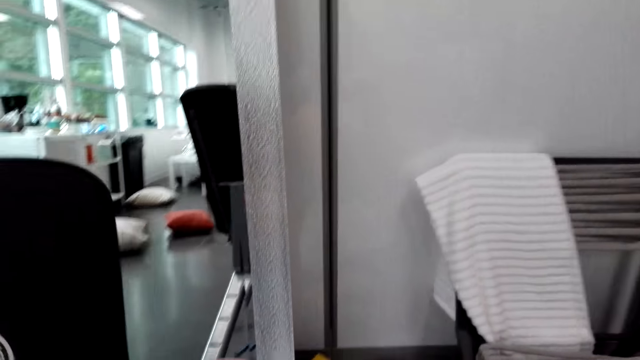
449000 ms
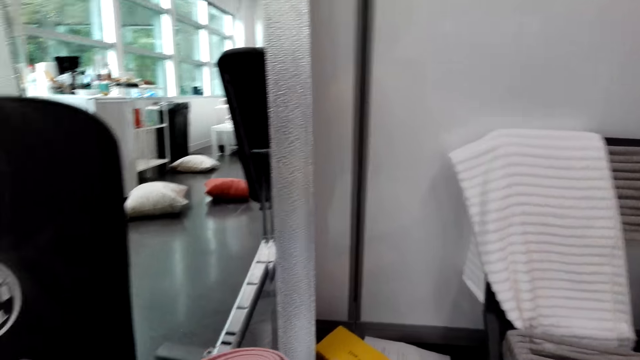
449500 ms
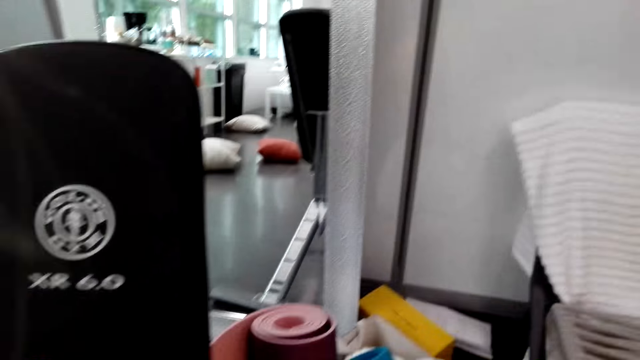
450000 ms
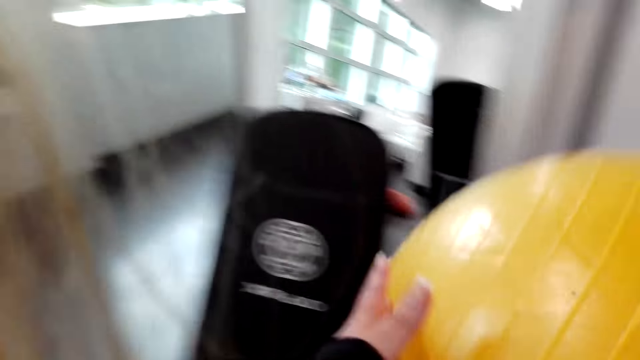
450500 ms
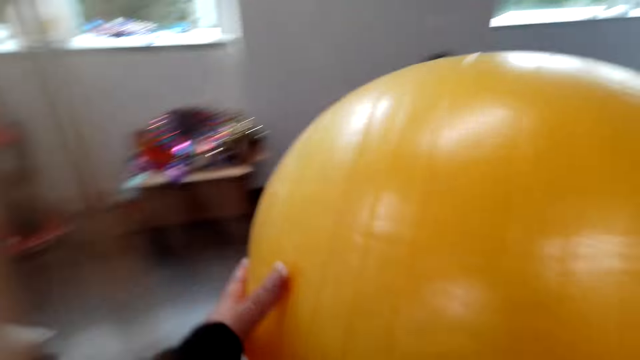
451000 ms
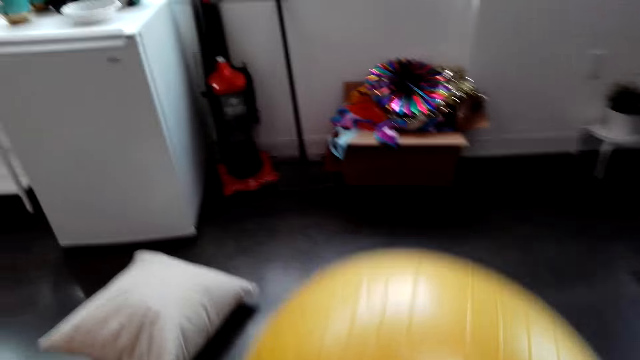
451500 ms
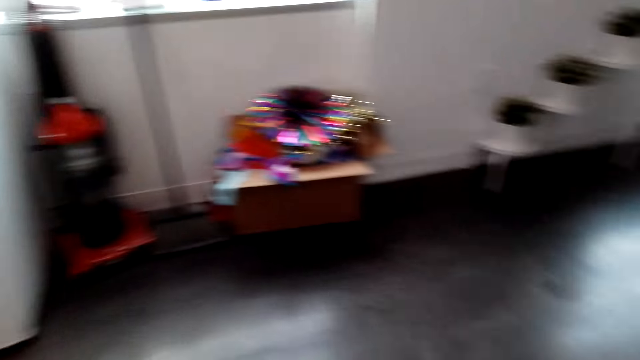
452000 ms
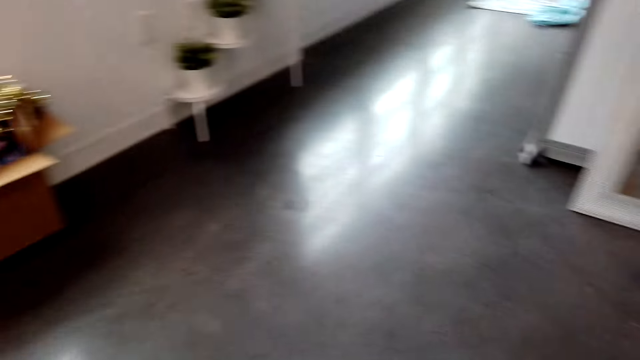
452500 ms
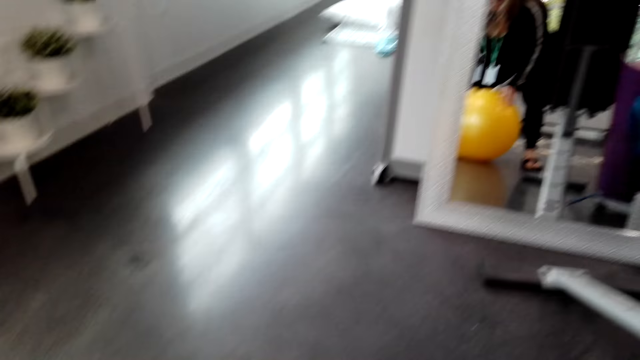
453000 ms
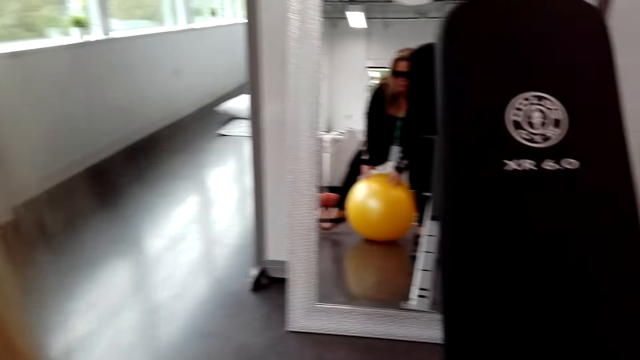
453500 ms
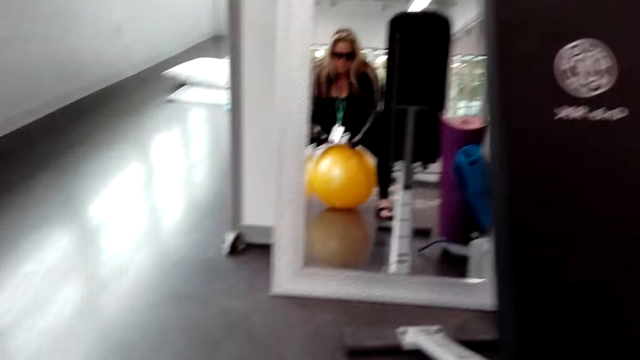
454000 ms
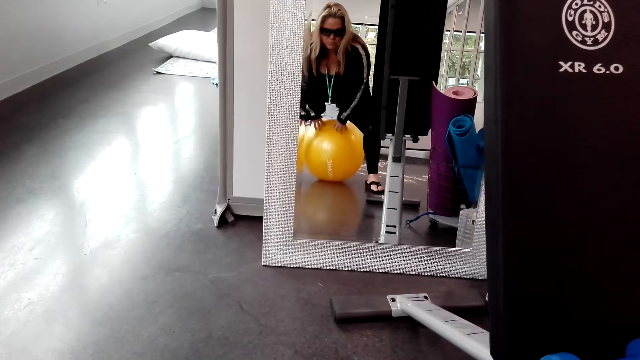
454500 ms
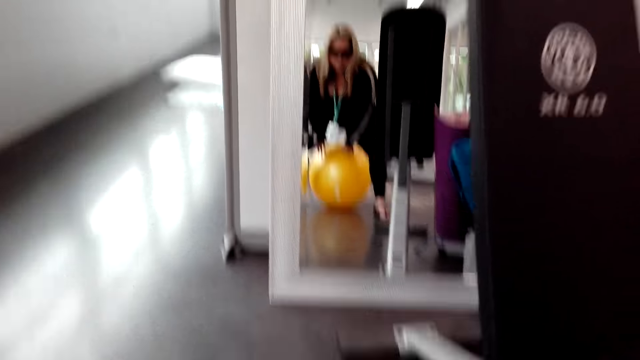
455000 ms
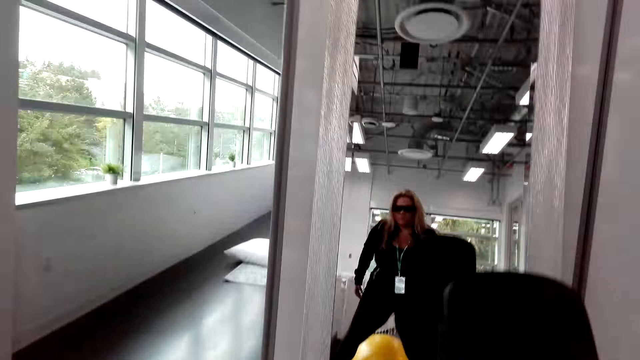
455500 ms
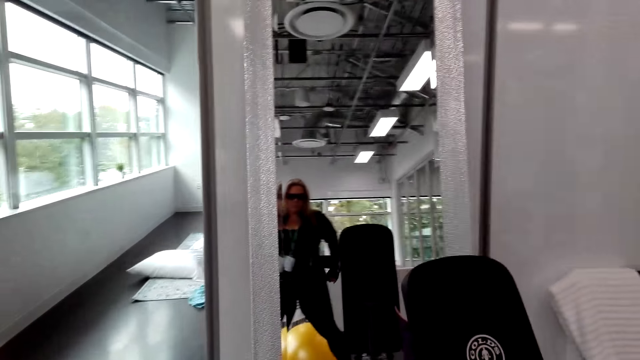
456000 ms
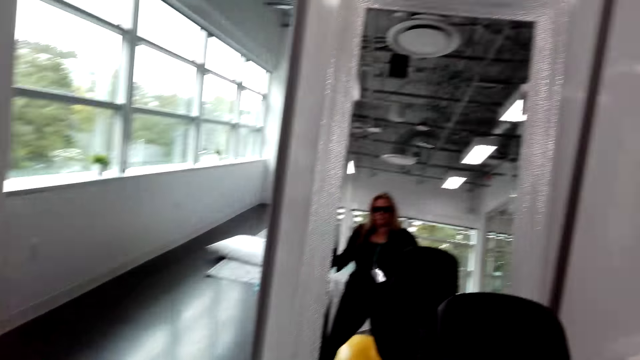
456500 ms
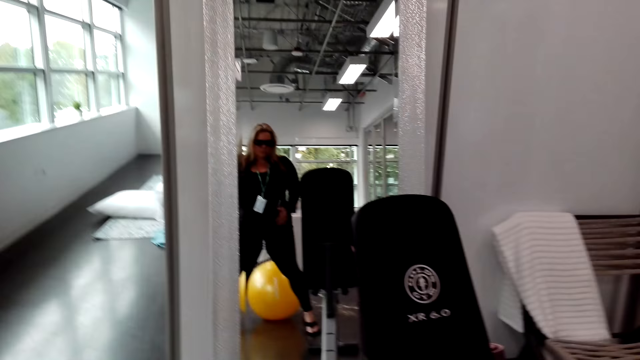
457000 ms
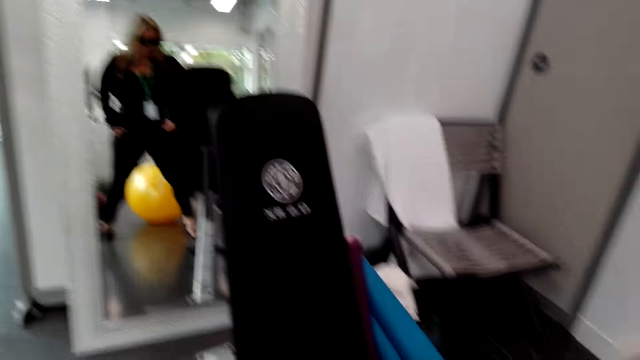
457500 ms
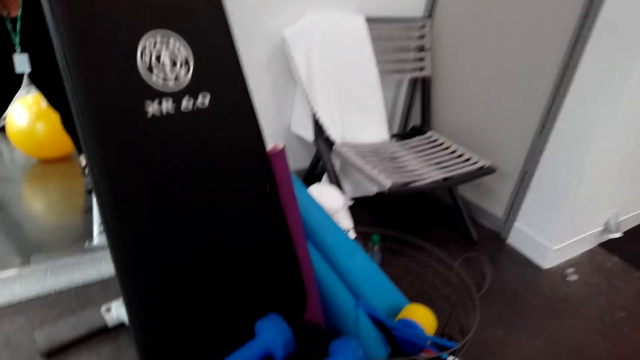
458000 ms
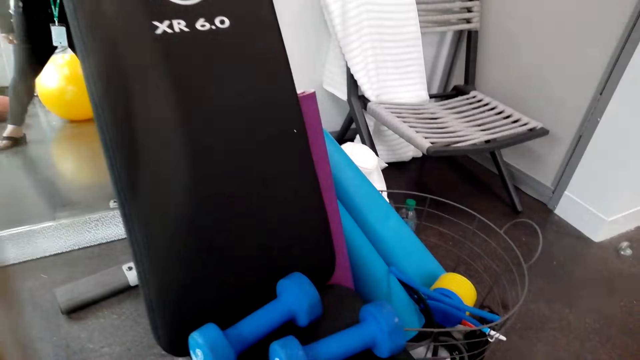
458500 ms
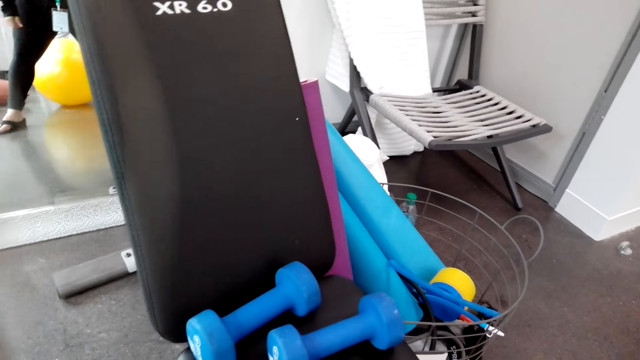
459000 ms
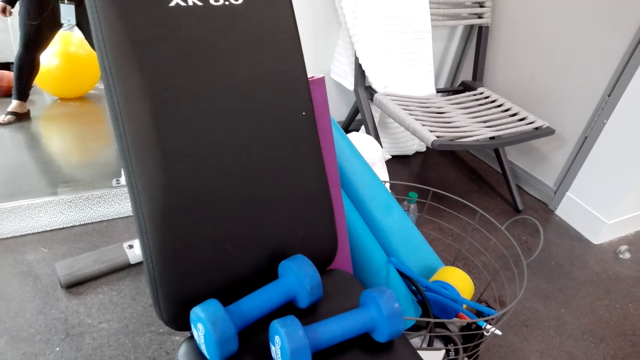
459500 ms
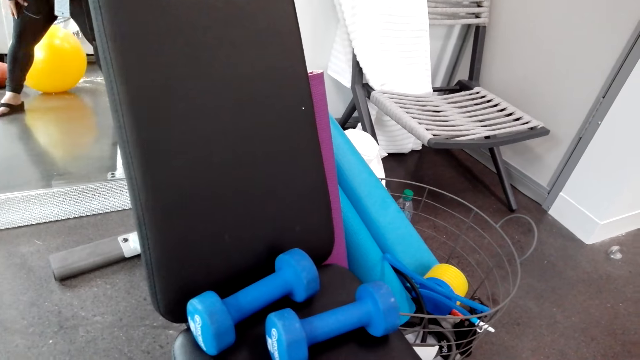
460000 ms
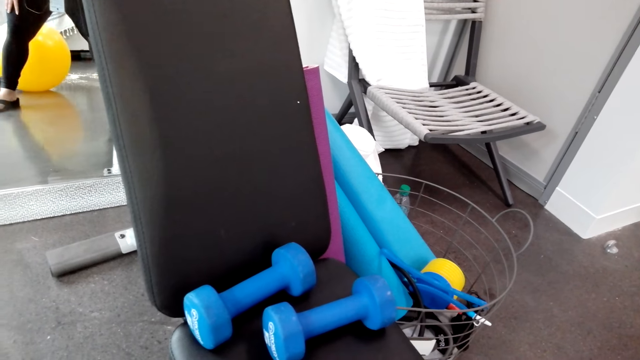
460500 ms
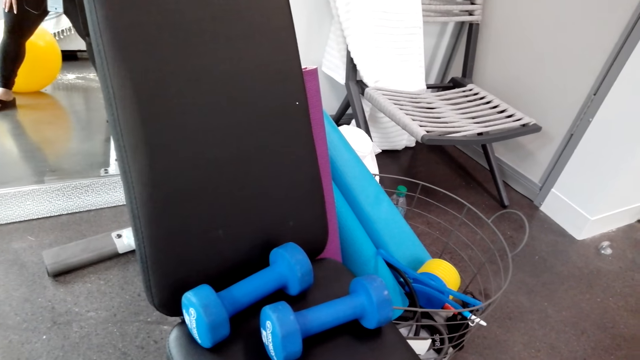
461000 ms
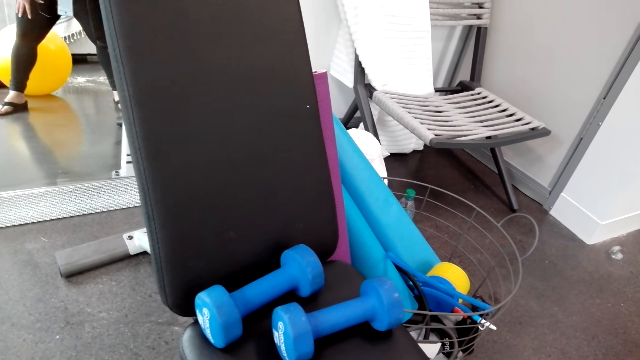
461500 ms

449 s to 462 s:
The camera wearer looks around. She lifts a training ball. She walks around. She places the training ball down. She looks at the floor. She holds the training ball. She presses the training ball. She stands up. She looks at the mirror. She pulls her clothes. She looks on the floor.

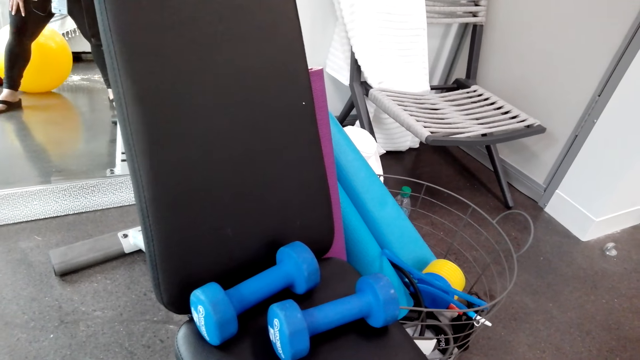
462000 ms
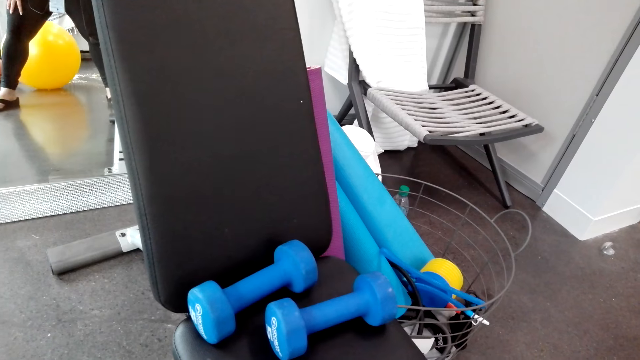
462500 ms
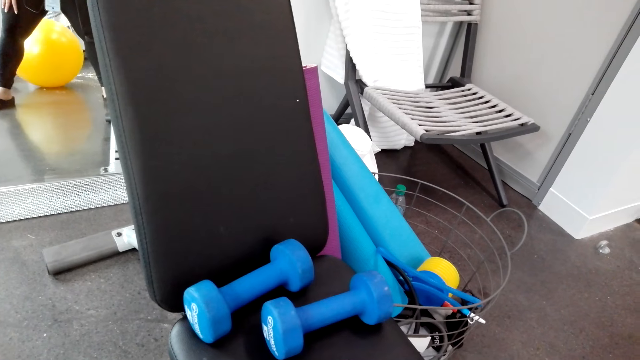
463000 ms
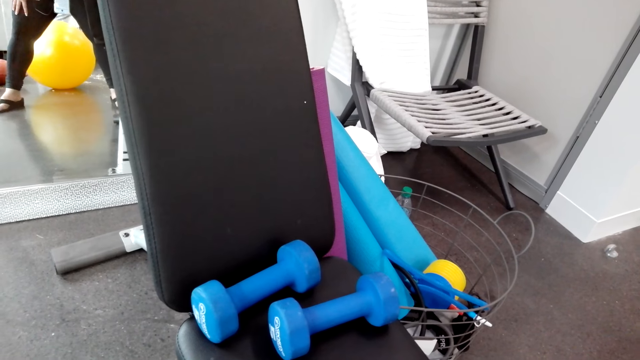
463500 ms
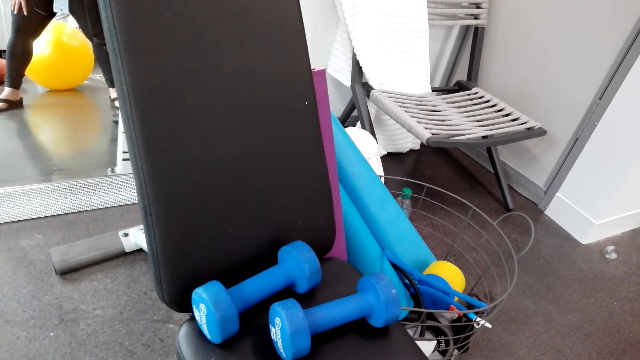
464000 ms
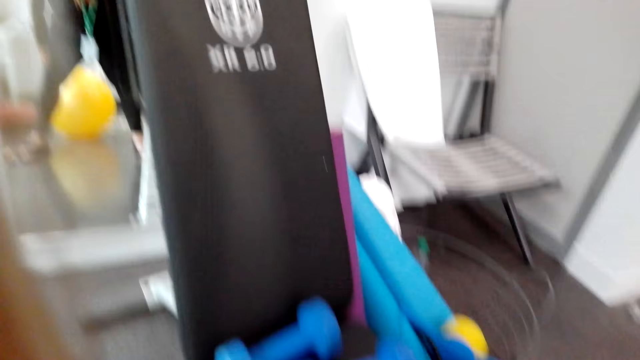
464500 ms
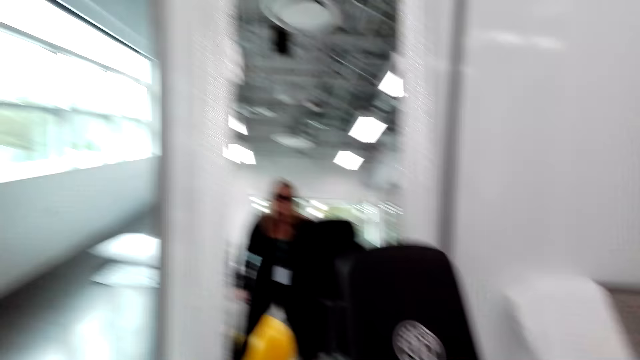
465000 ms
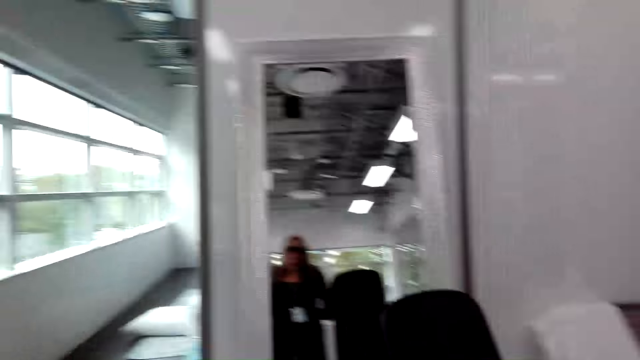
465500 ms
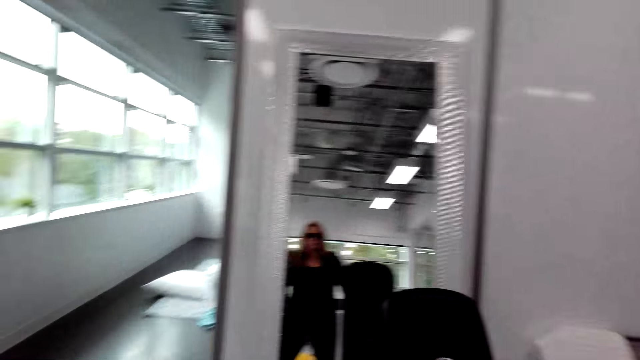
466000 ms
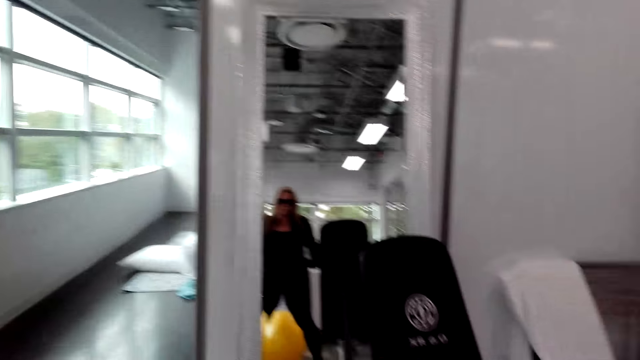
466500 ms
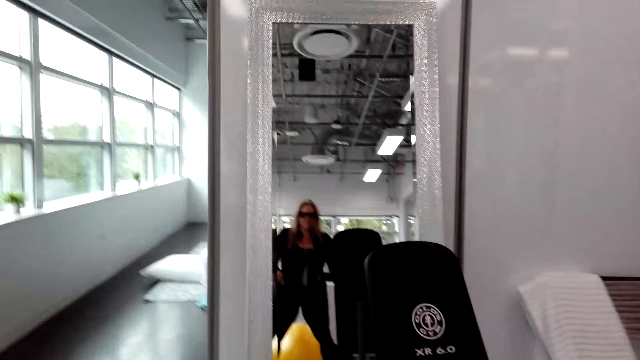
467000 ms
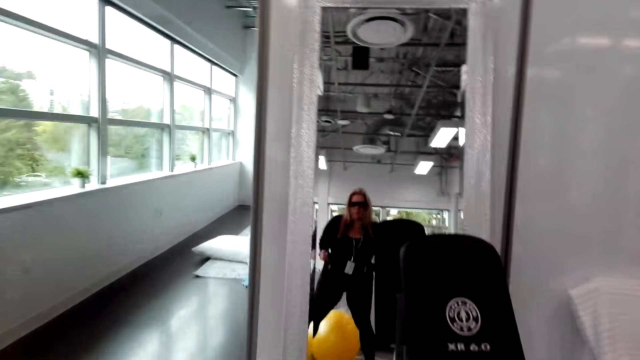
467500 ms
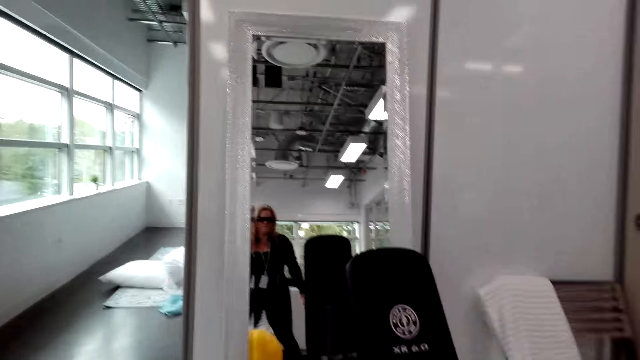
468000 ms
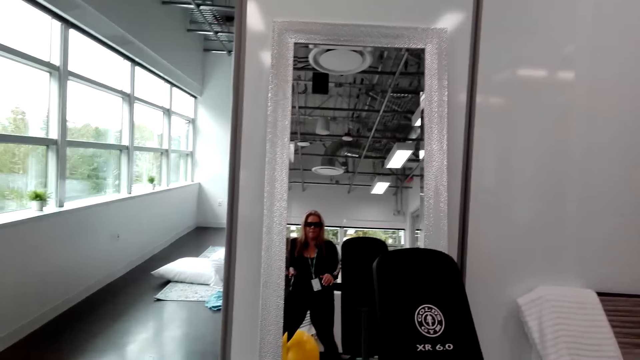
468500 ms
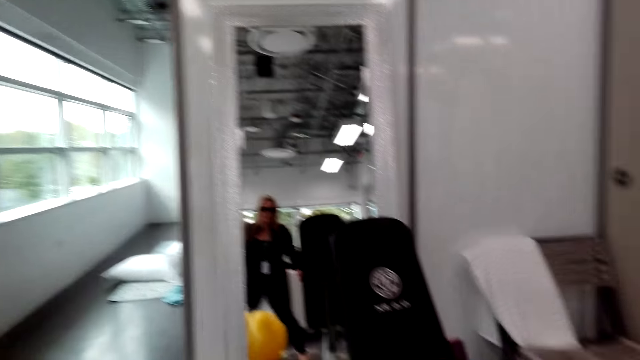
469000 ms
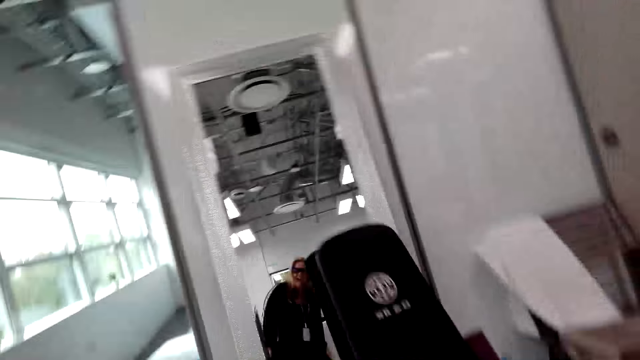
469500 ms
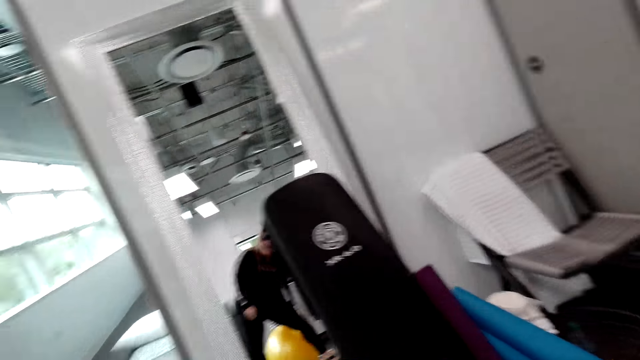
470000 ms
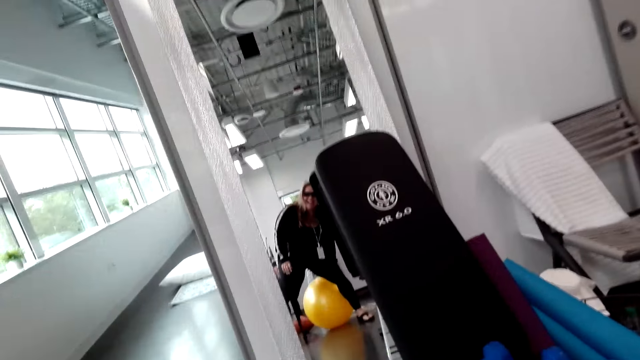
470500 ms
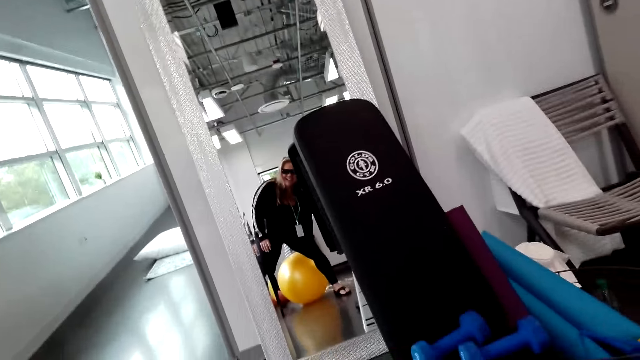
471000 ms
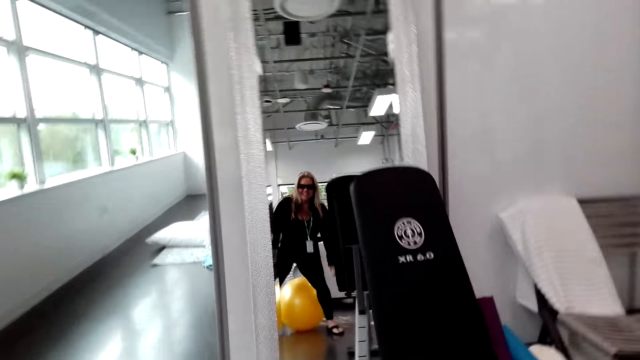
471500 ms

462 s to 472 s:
The camera wearer looks at the mirror. They shake both hands and bend down. They look at the mirror.
